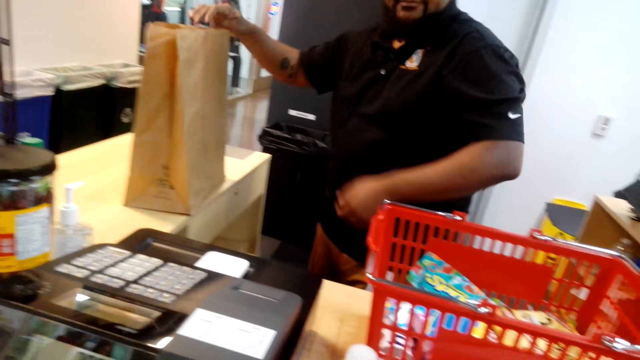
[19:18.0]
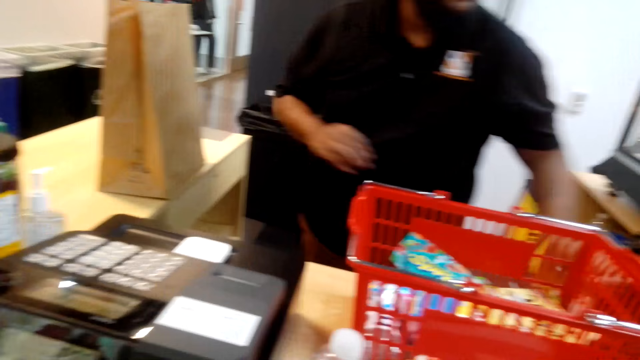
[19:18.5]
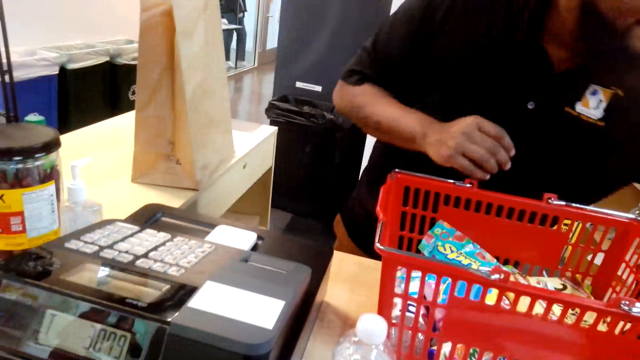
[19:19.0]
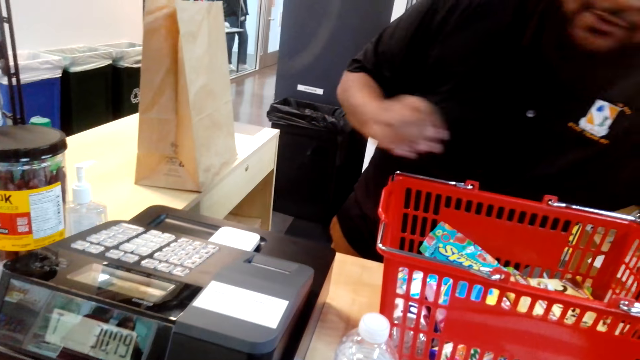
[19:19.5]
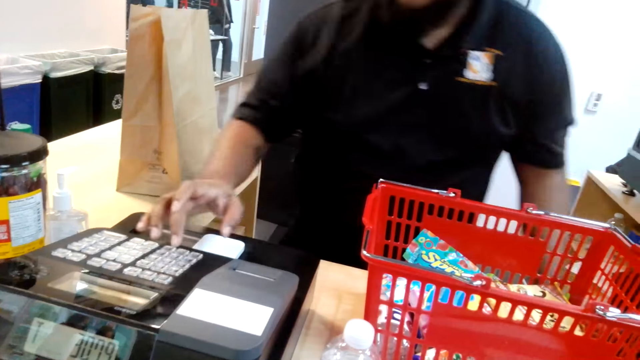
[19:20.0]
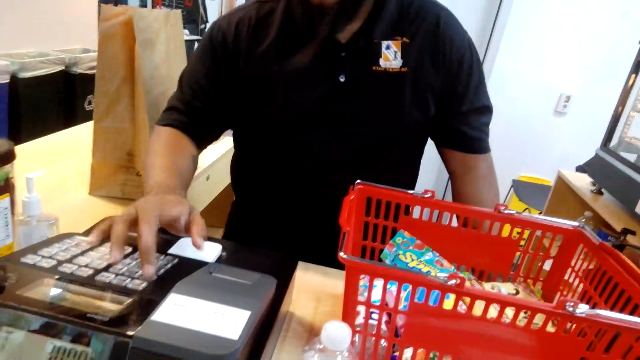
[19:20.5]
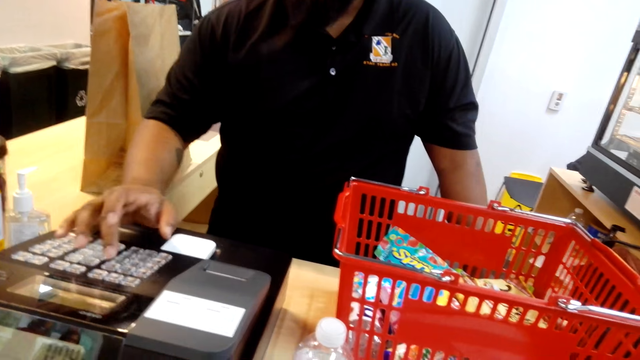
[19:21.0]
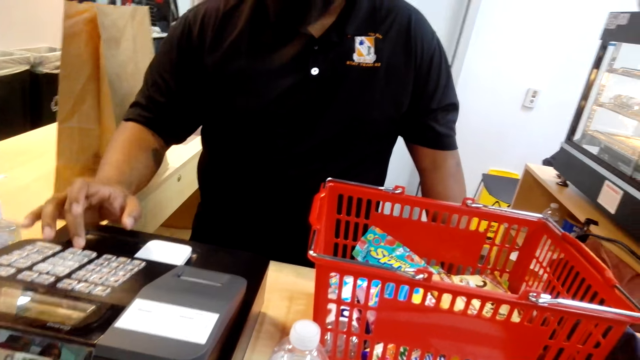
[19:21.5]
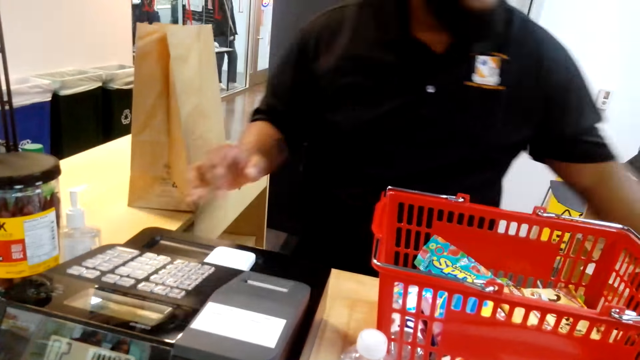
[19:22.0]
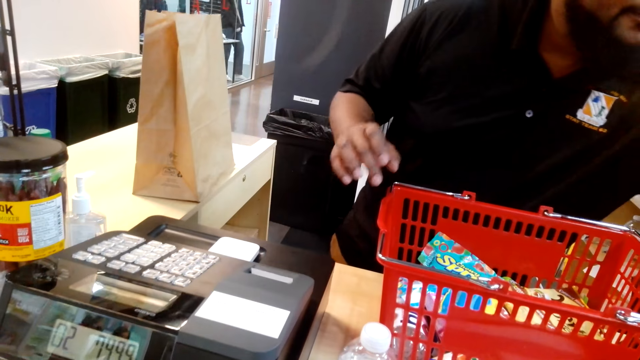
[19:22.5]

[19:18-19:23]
A cashier places the shopping bag on the table. The cashier presses the cash register.

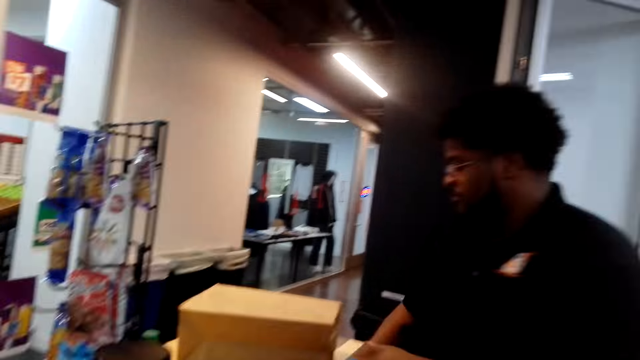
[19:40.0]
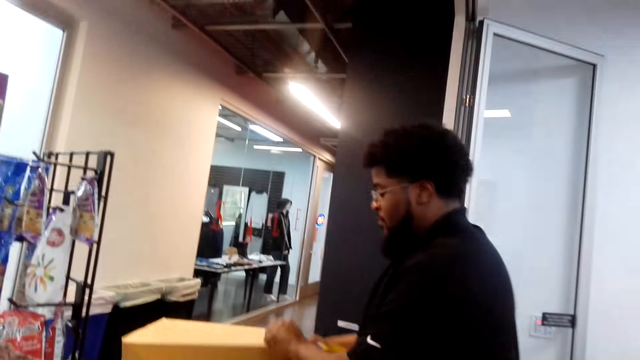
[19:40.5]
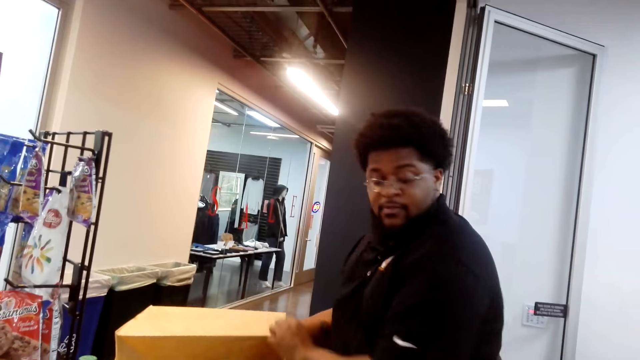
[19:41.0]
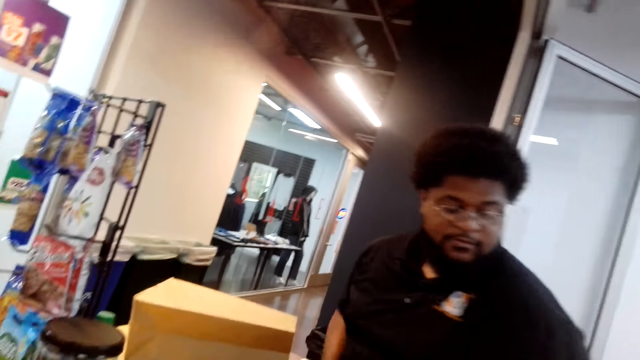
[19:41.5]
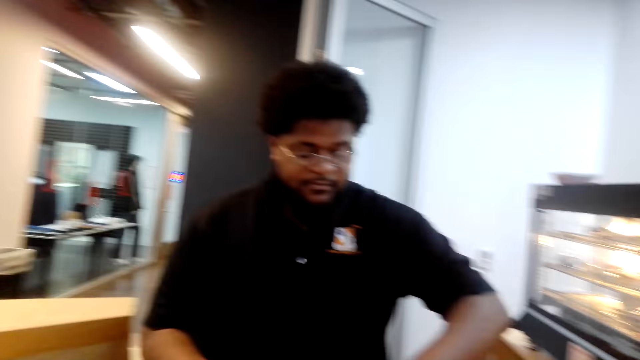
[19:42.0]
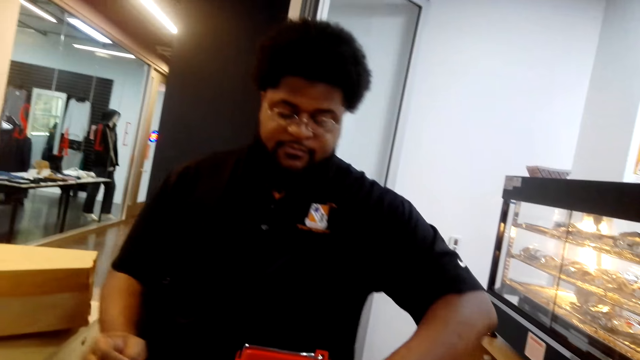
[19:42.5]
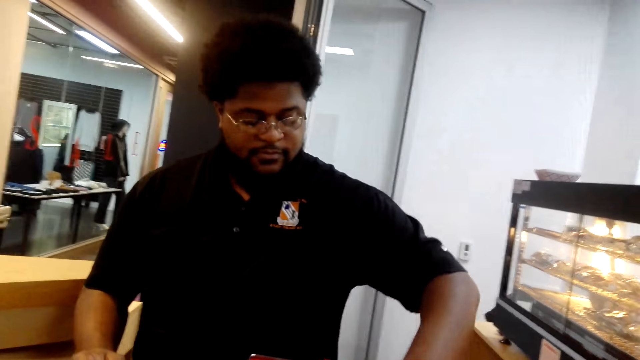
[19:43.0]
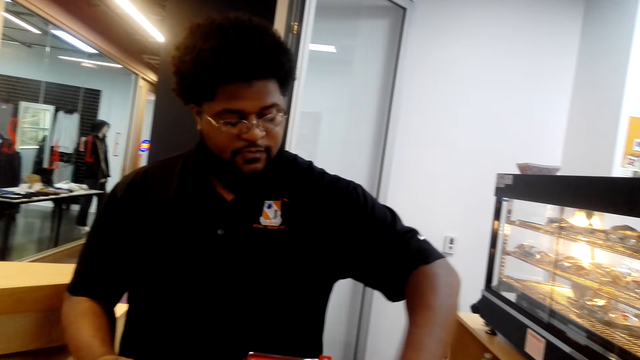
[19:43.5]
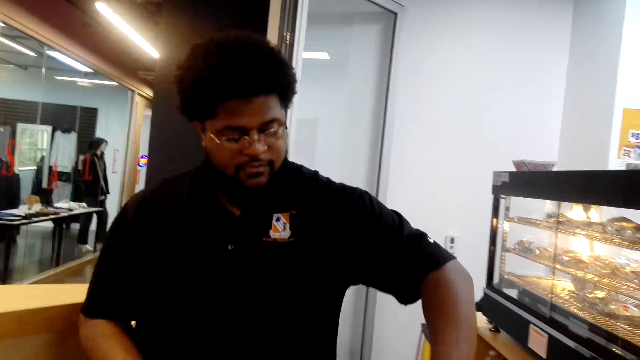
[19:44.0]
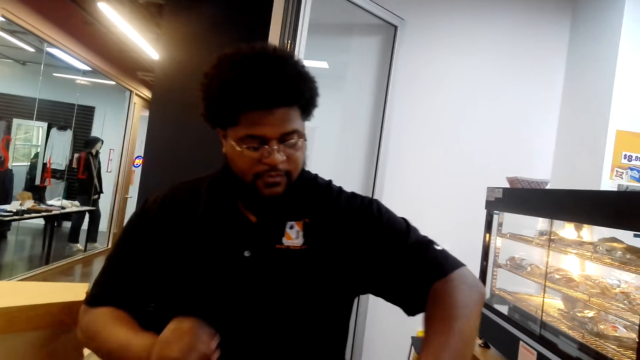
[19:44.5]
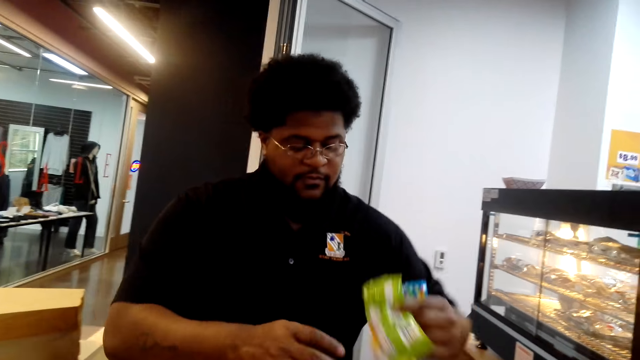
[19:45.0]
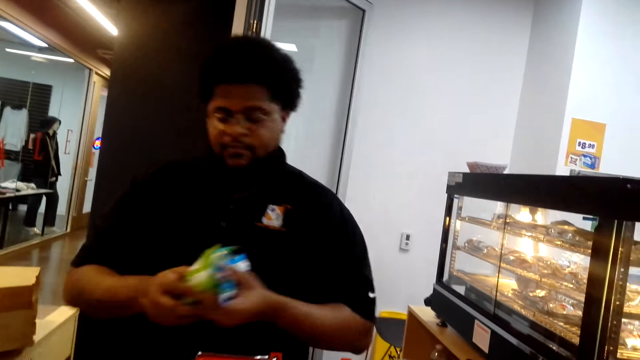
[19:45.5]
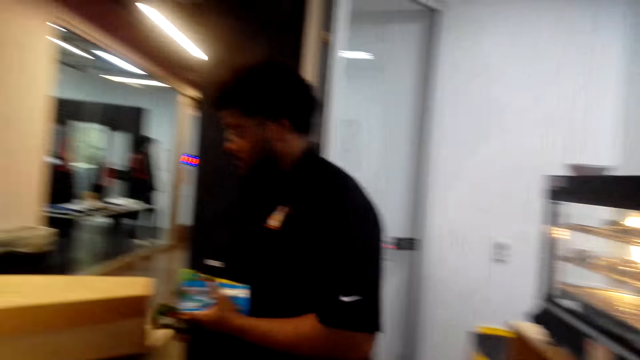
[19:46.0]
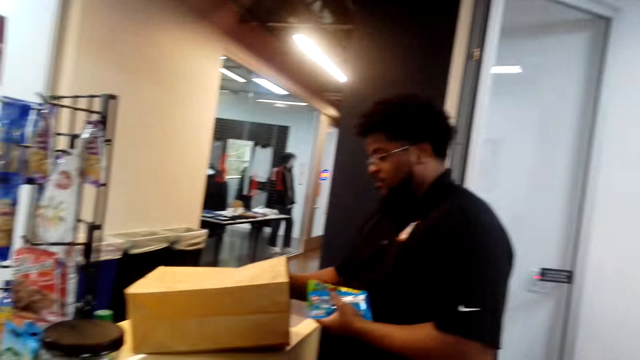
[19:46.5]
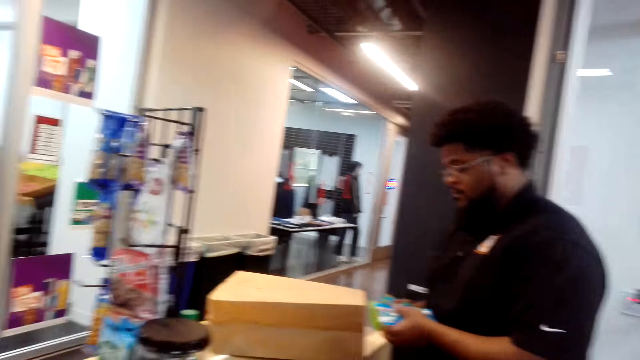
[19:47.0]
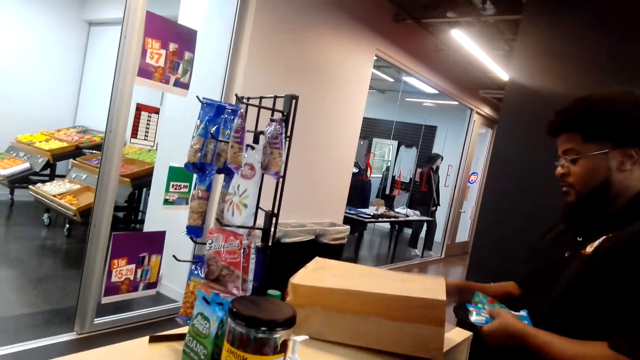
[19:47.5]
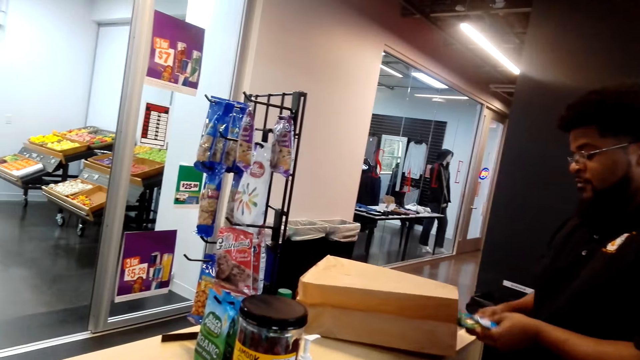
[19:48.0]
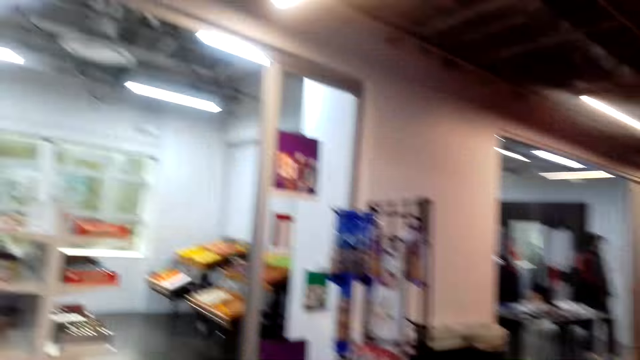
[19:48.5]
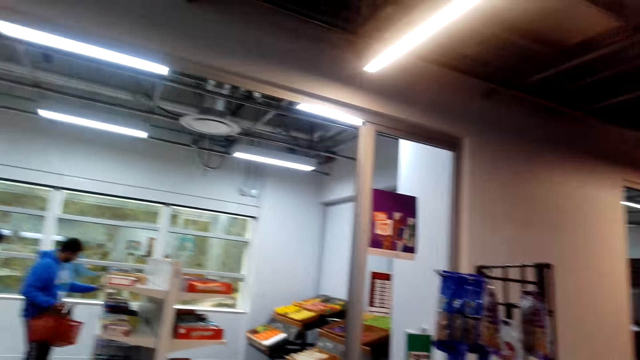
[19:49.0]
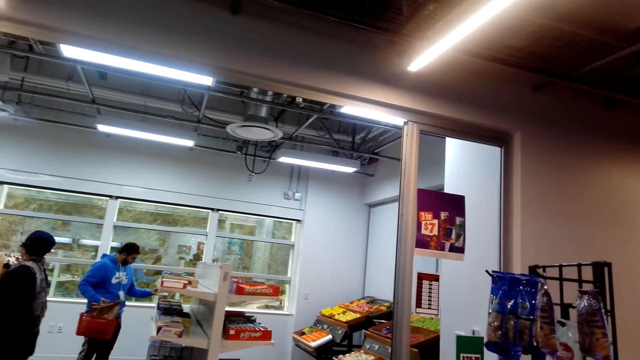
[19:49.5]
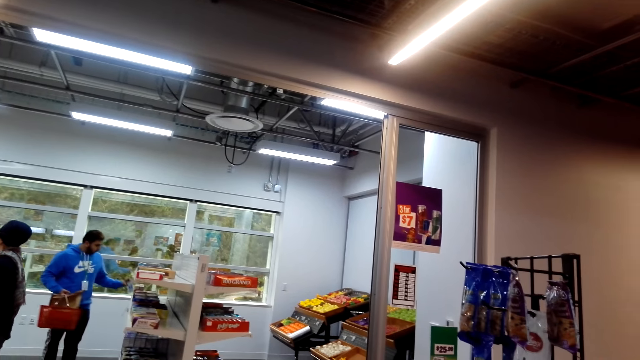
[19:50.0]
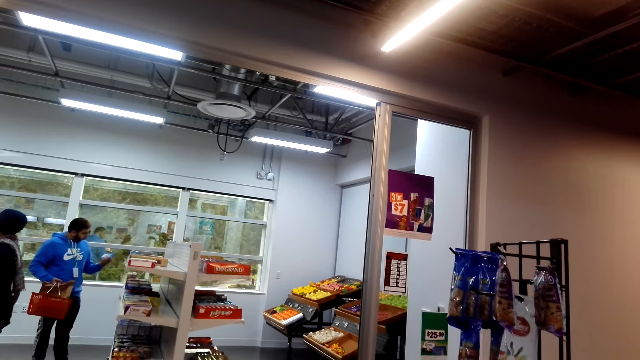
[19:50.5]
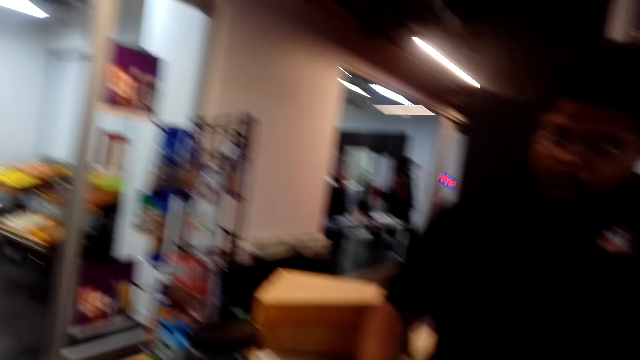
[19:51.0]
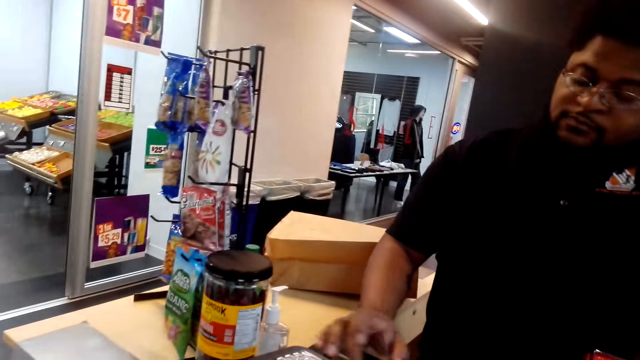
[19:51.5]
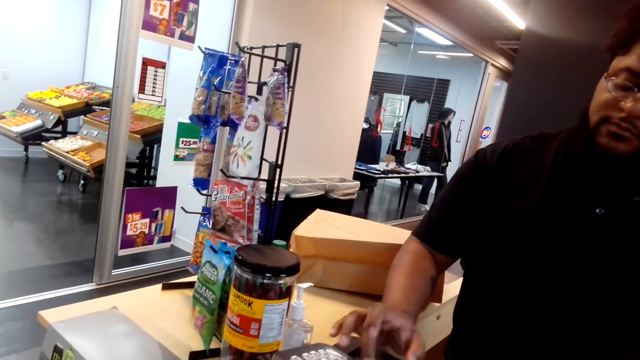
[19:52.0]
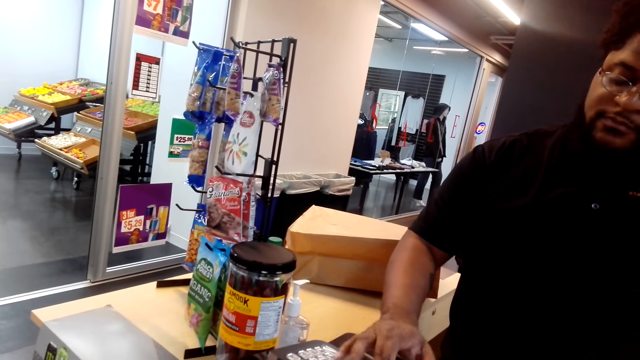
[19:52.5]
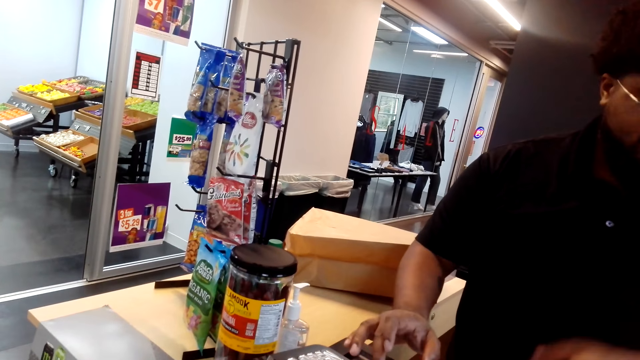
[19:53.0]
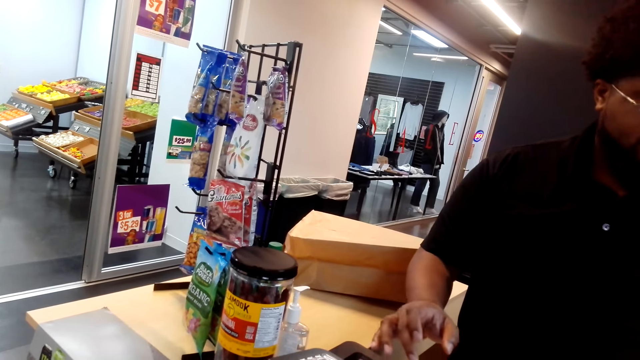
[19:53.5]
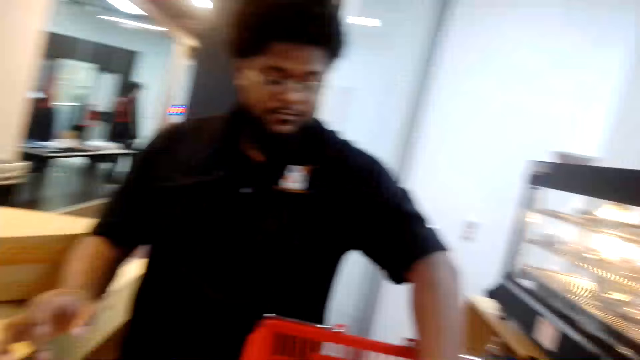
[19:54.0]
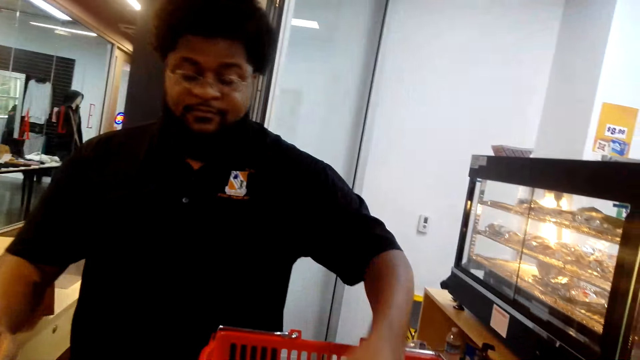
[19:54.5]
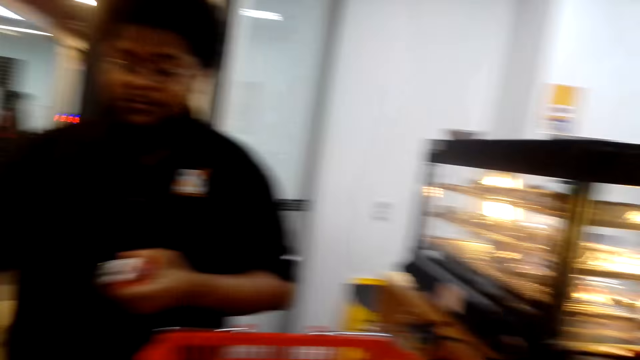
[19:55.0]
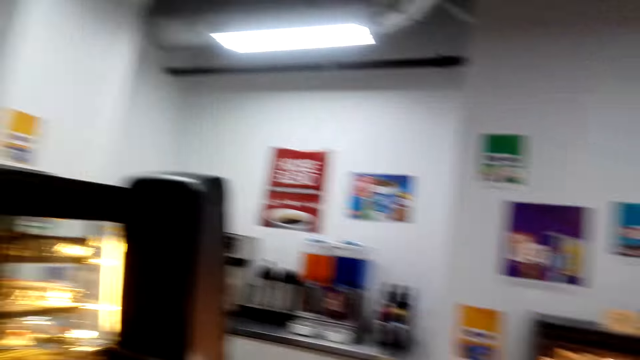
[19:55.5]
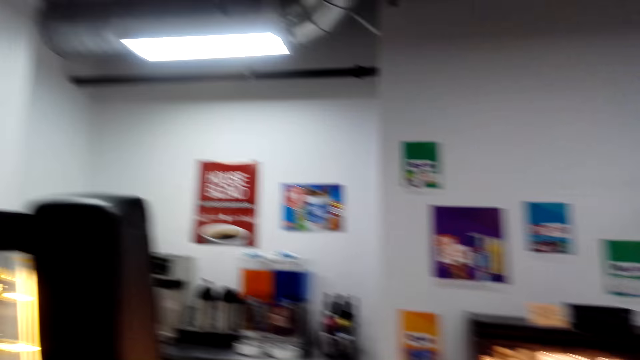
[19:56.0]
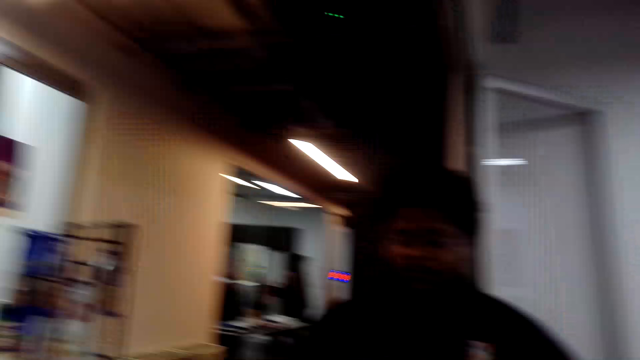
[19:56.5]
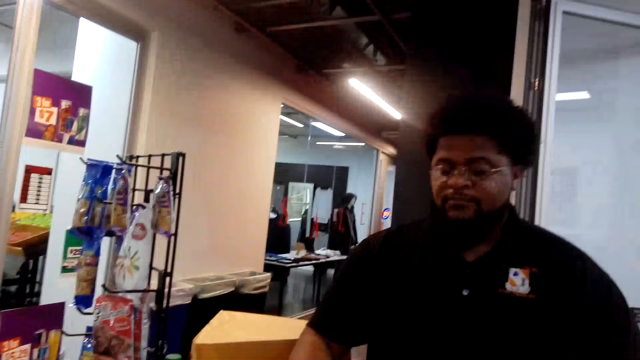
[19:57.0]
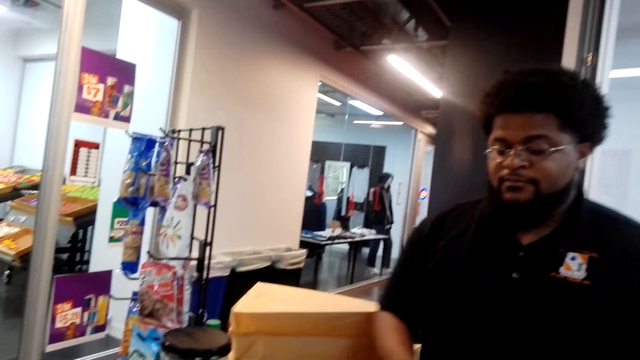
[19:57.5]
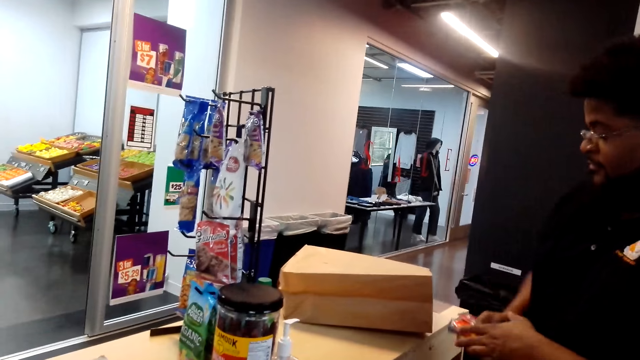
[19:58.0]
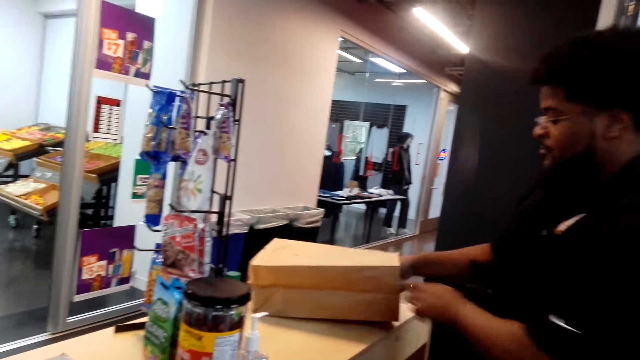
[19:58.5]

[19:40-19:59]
A cashier puts the packet in the shopping bag. The cashier picks up packets from the shopping basket and puts the packets in the shopping bag. The camera wearer looks around. They look at the cashier. The cashier presses the cash register. The cashier picks up packets from the shopping basket. The camera wearer looks around. They look at the cashier.
